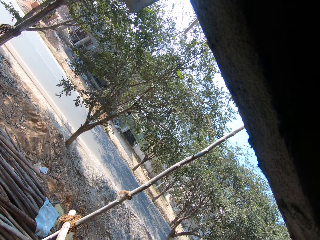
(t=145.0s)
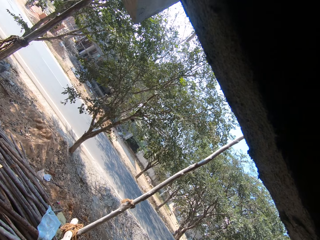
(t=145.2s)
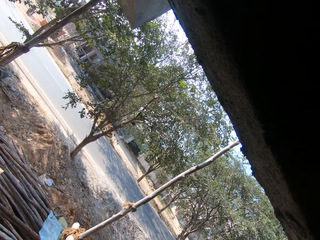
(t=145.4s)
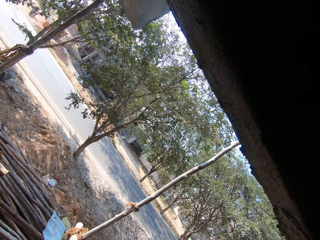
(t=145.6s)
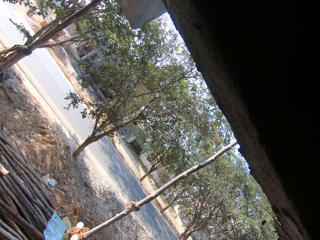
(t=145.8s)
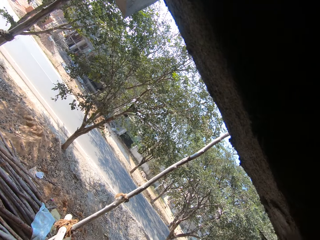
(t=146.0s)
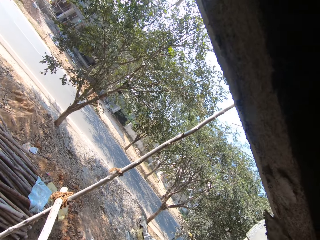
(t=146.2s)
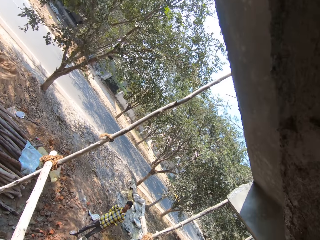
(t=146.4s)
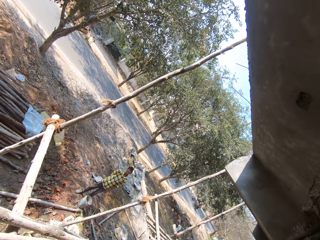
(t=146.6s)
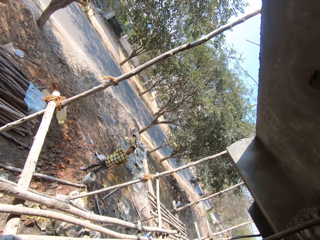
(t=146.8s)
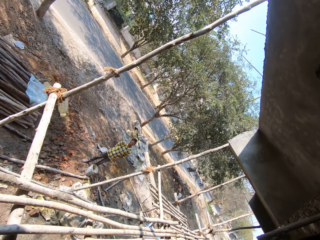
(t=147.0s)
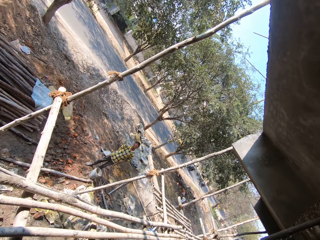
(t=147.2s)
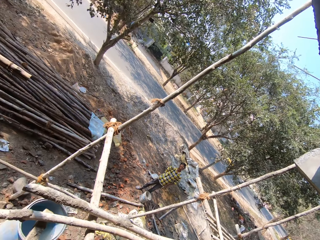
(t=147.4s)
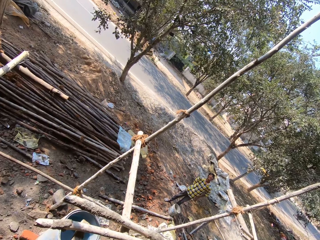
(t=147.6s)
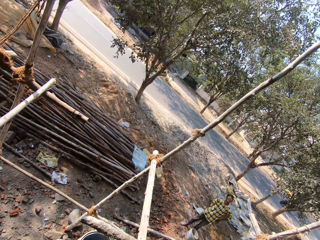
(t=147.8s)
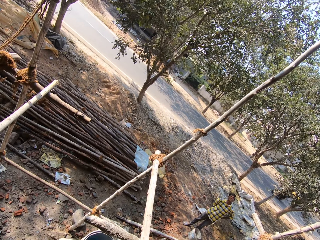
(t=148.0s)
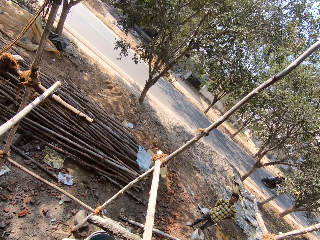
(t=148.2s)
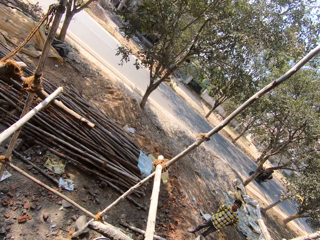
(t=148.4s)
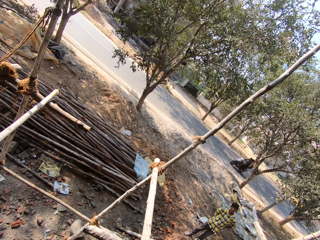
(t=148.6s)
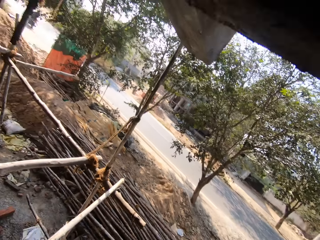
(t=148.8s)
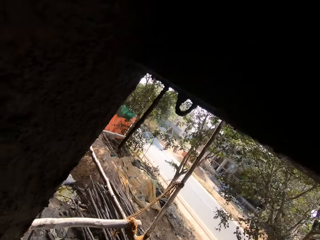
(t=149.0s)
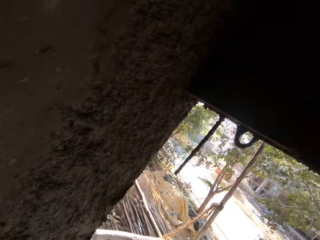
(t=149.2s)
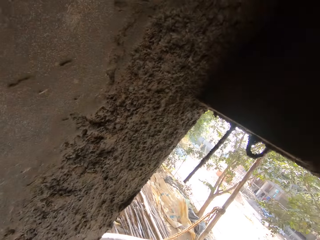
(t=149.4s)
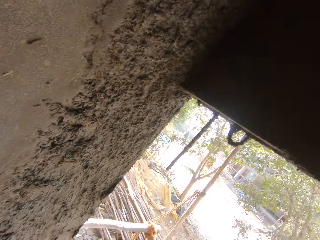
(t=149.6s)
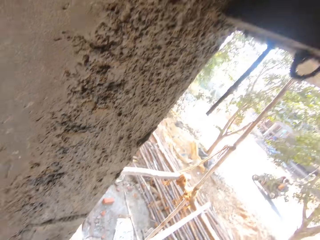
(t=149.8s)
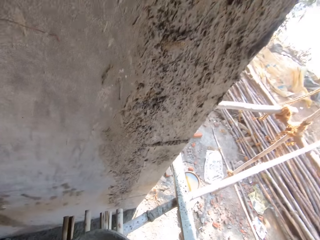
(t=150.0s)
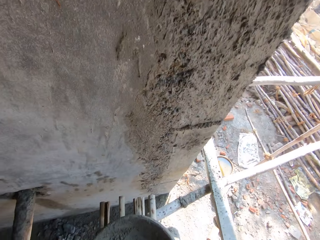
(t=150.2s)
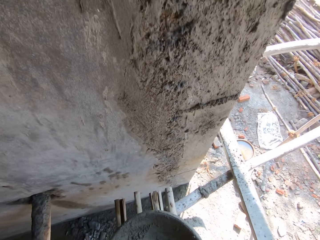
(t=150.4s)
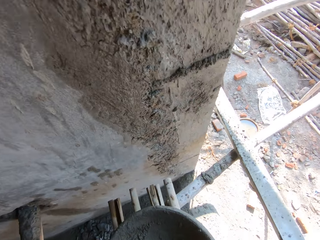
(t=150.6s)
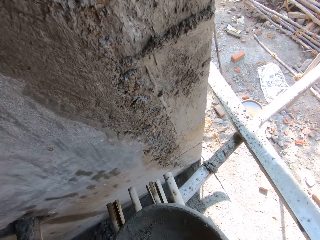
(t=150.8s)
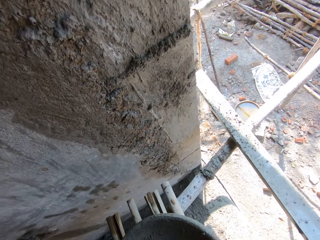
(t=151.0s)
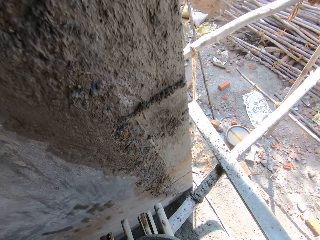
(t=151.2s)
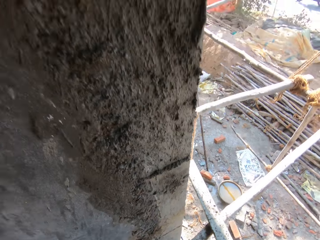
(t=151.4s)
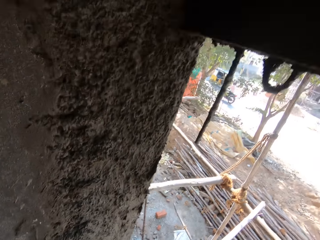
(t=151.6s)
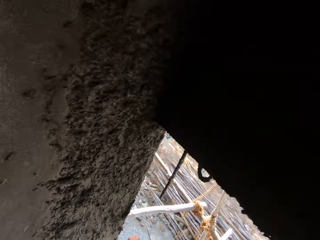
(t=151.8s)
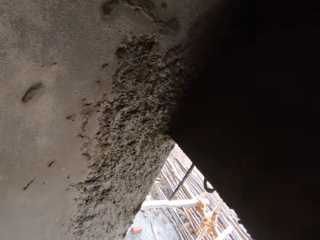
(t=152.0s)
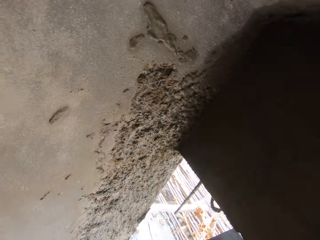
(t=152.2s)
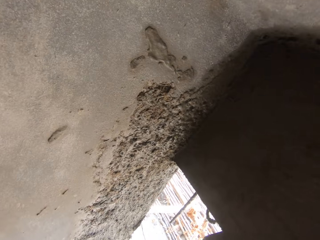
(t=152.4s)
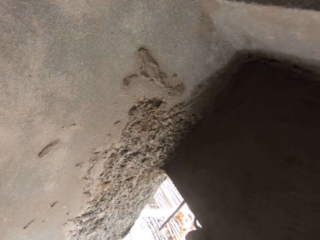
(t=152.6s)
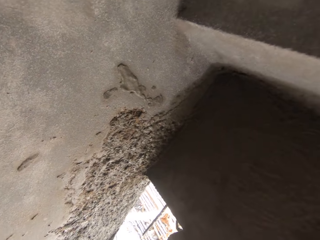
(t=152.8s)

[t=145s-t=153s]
The camera wearer plasters the wall with the mortar in the trowel in his right hand. He converses with a man.

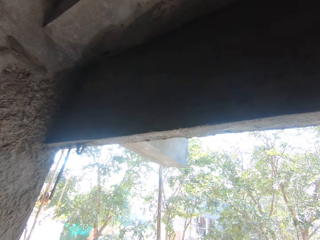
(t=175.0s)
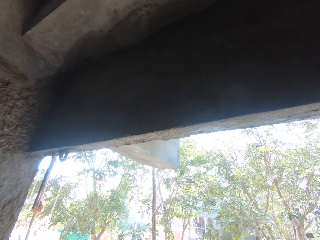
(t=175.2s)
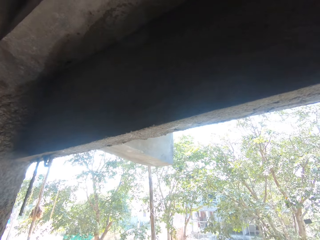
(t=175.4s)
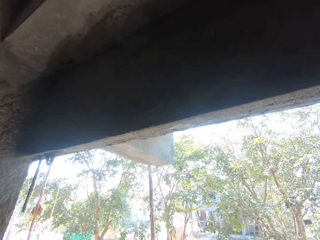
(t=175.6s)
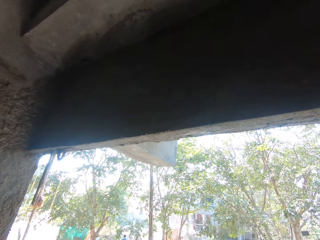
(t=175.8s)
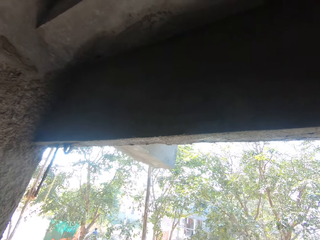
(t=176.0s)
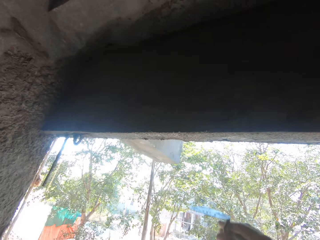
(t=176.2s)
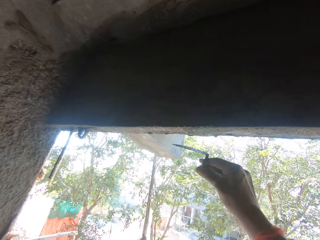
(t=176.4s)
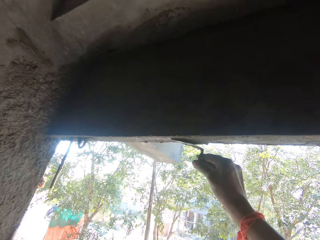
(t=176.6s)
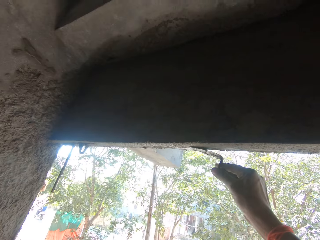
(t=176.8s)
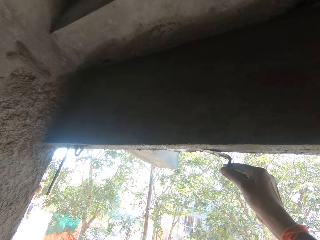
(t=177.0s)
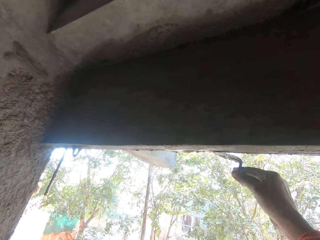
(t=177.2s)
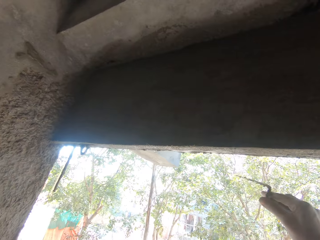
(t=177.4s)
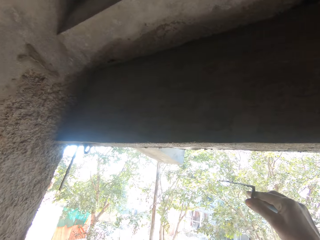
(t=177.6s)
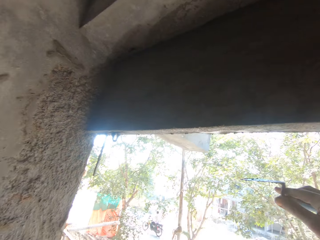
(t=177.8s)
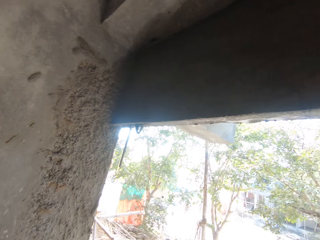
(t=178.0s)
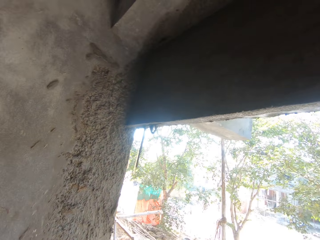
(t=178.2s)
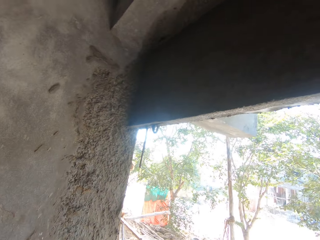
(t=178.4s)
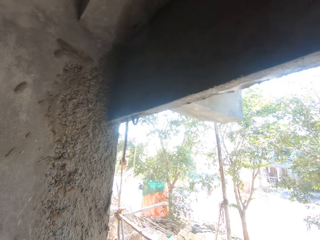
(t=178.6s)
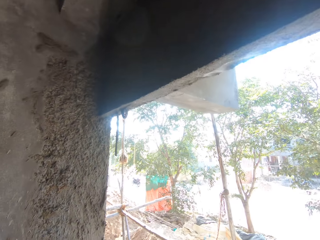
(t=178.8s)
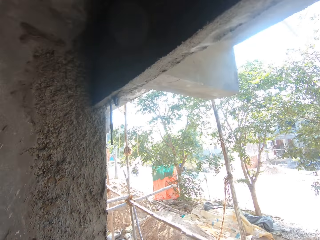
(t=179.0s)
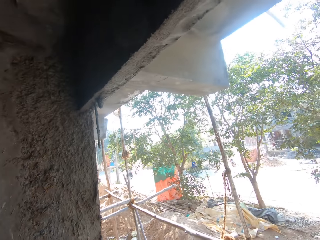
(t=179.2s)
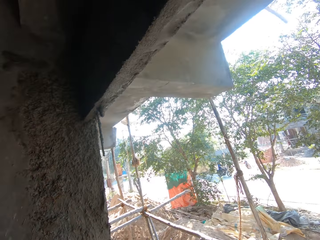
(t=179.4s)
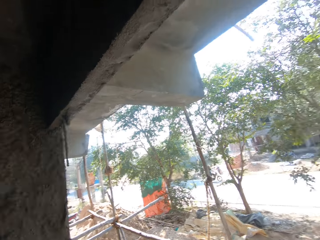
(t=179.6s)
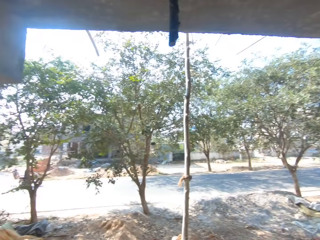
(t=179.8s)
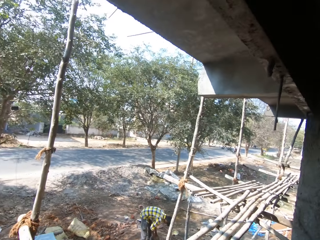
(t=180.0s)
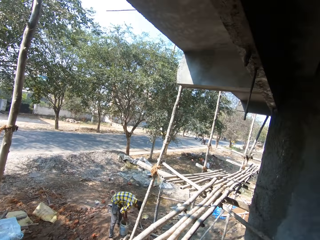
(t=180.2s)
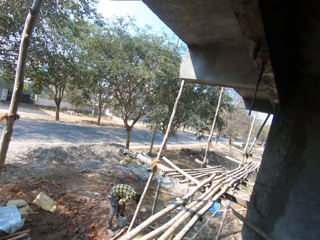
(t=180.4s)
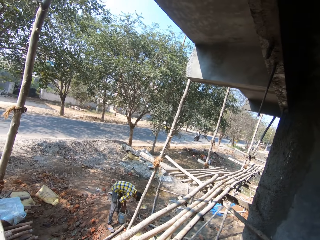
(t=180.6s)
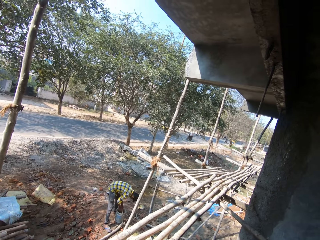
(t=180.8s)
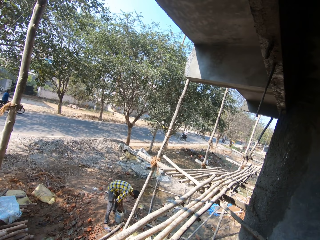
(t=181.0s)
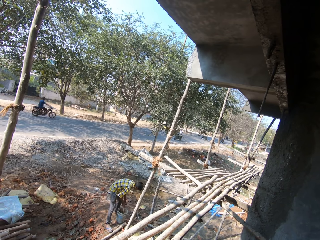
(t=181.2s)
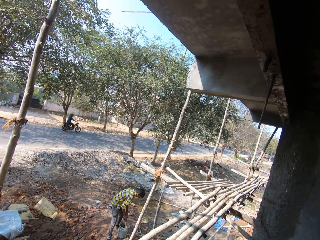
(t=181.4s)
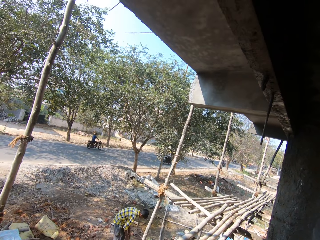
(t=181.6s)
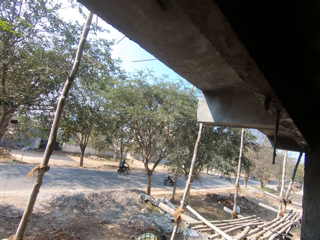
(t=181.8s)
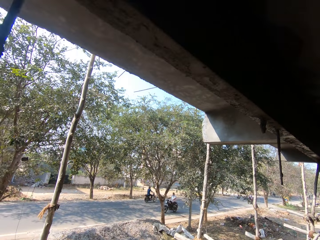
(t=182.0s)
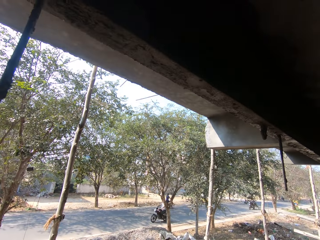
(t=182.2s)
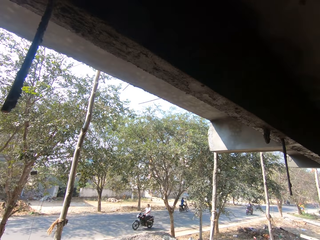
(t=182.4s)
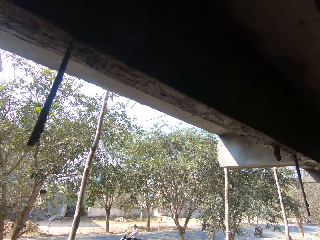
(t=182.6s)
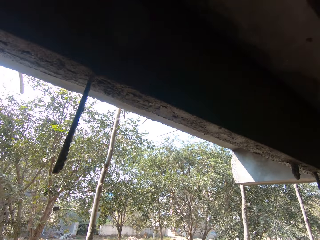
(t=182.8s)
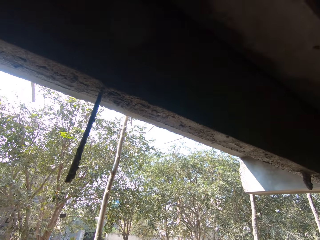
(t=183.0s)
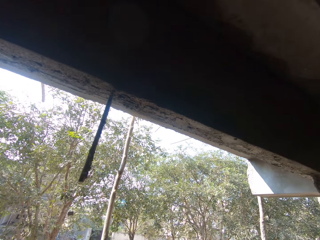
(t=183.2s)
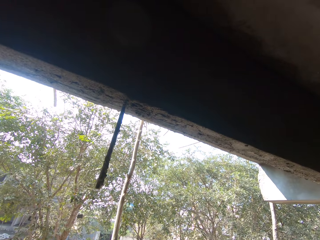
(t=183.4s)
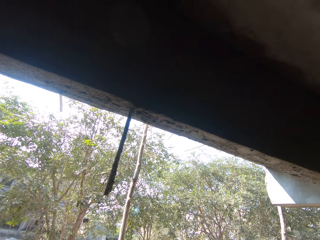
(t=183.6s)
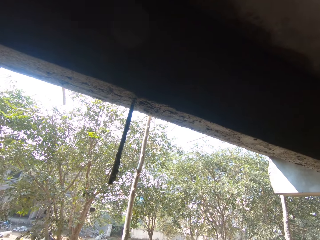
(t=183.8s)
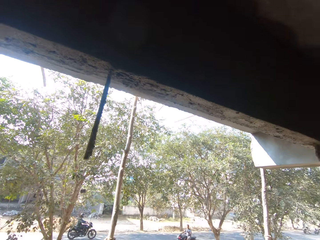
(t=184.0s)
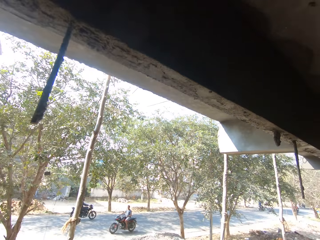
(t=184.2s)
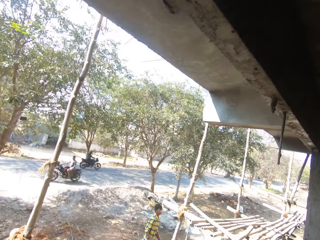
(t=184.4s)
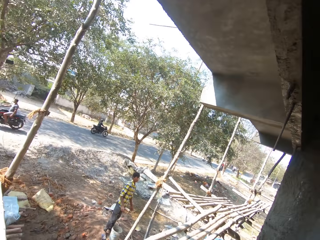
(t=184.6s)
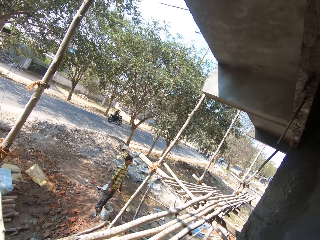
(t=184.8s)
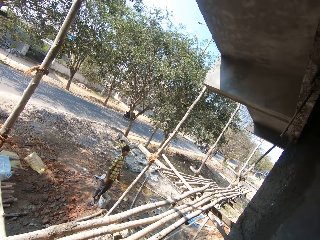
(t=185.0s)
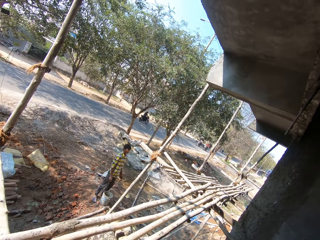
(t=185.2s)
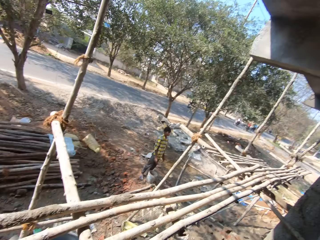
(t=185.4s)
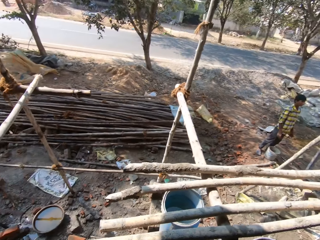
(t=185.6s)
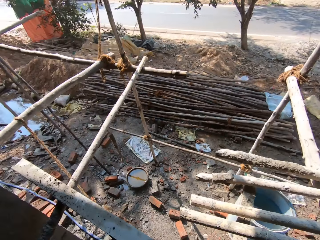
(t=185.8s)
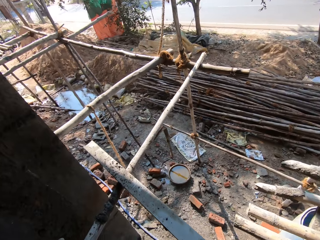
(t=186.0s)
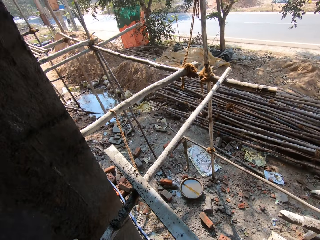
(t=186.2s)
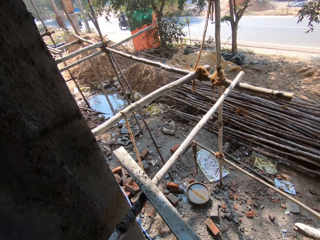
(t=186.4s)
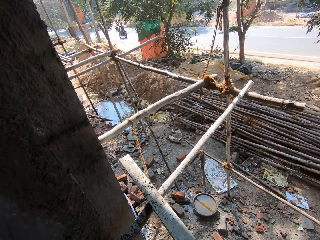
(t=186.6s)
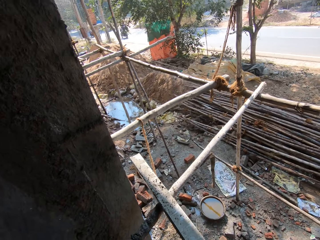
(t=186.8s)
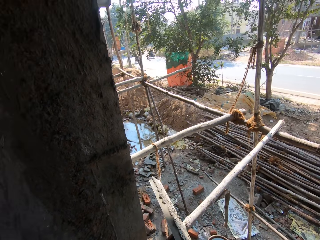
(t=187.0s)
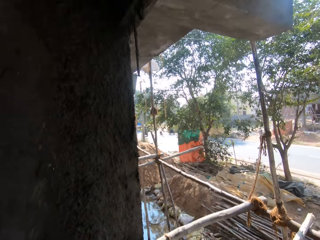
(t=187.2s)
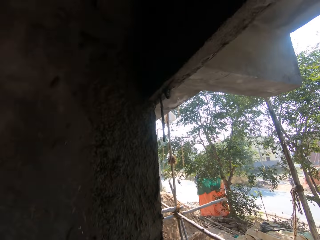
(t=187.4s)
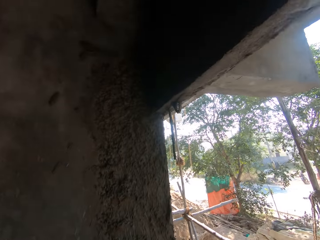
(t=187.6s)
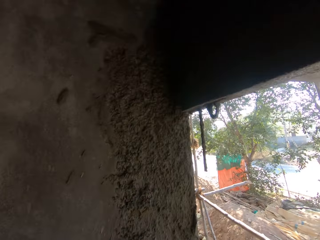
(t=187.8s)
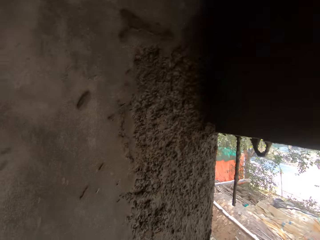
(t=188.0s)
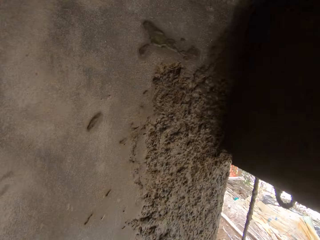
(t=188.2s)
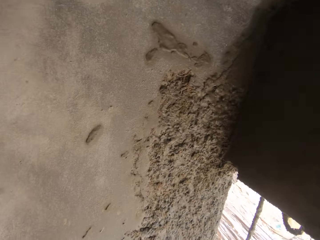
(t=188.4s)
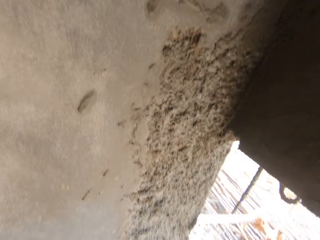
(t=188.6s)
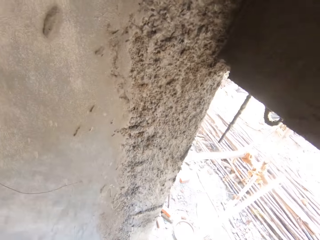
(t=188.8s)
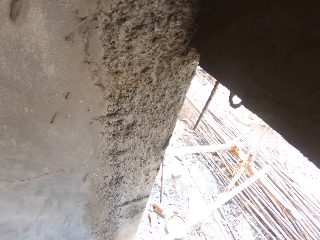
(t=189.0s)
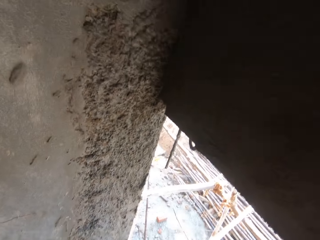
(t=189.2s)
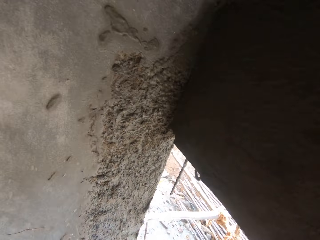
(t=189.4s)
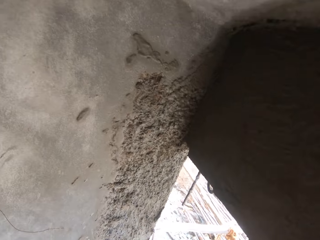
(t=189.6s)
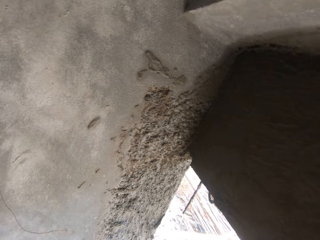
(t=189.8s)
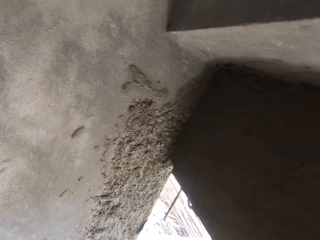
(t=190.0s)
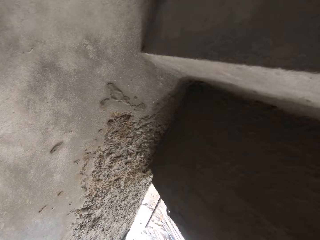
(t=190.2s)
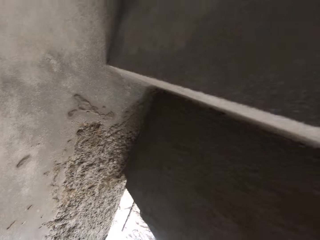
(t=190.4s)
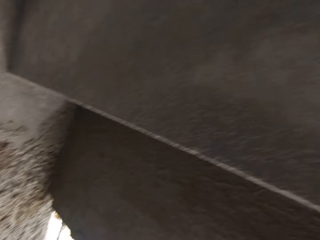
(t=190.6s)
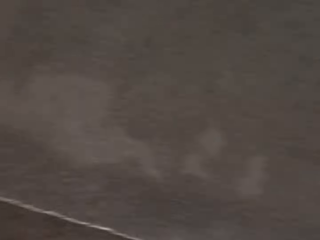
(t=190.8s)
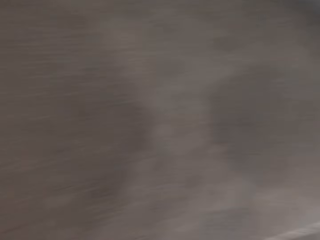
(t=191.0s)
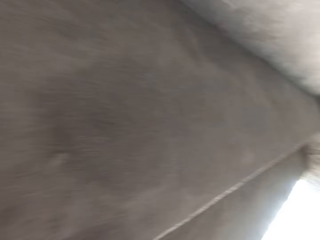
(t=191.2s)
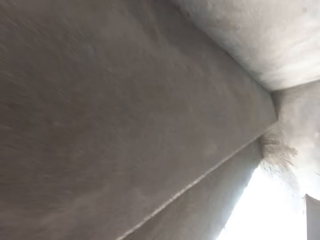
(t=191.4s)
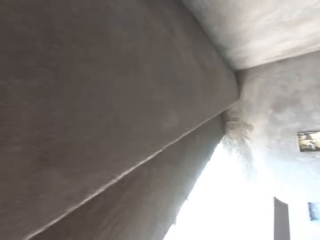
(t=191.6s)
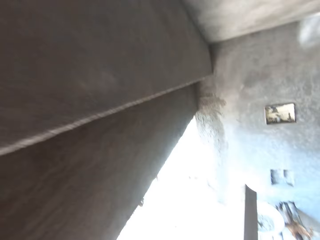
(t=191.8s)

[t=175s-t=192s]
The camera wearer smoothens the mortar on the wall with the trowel in his right hand.
